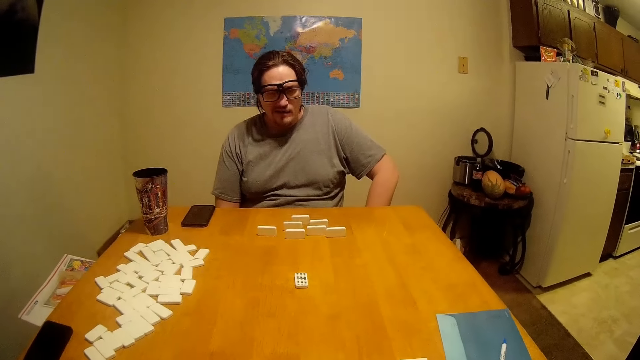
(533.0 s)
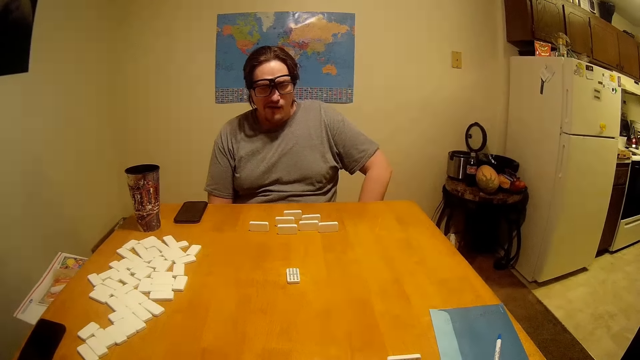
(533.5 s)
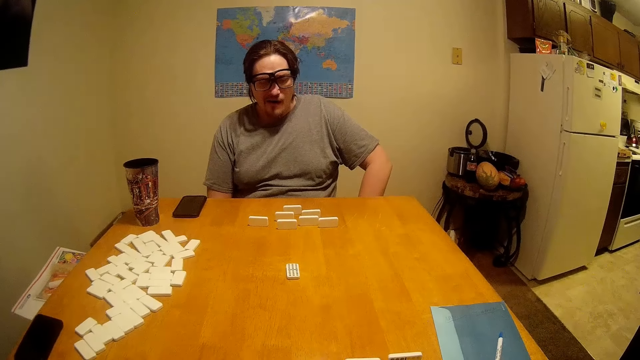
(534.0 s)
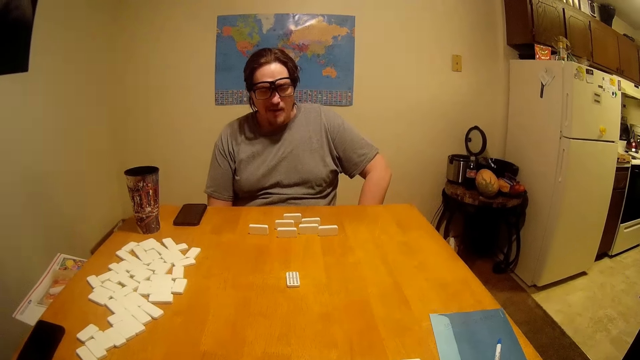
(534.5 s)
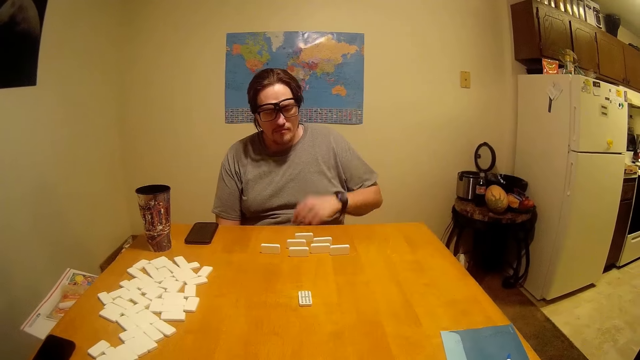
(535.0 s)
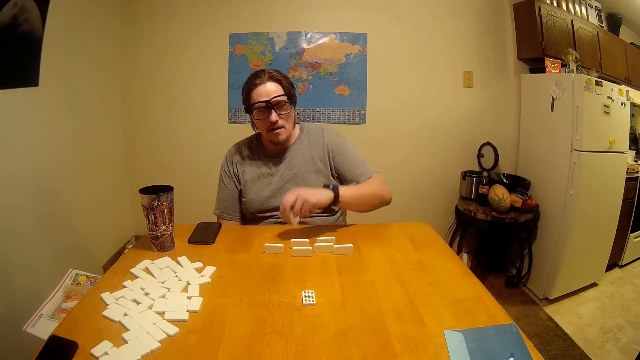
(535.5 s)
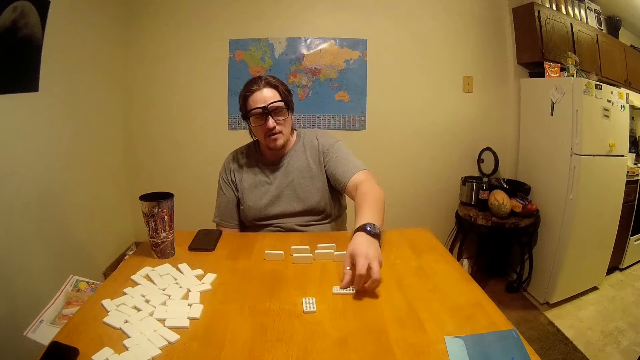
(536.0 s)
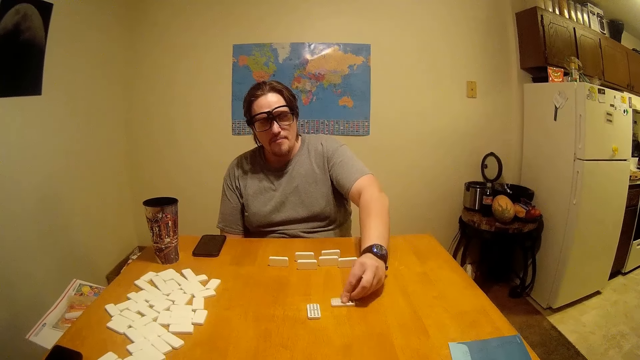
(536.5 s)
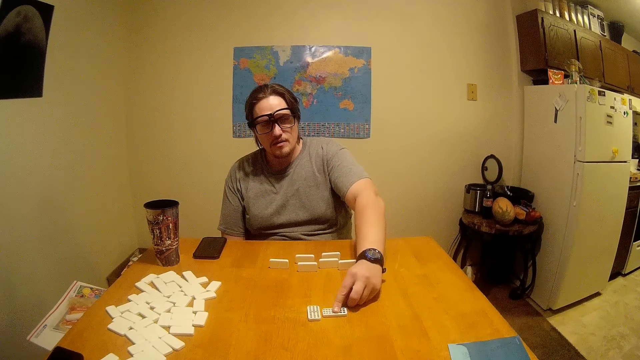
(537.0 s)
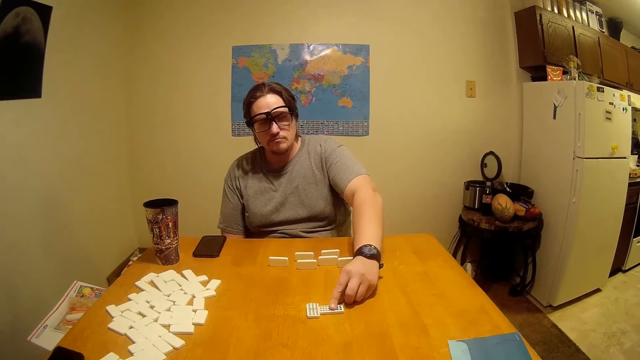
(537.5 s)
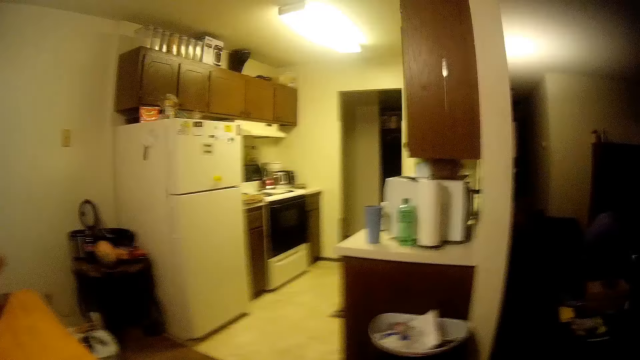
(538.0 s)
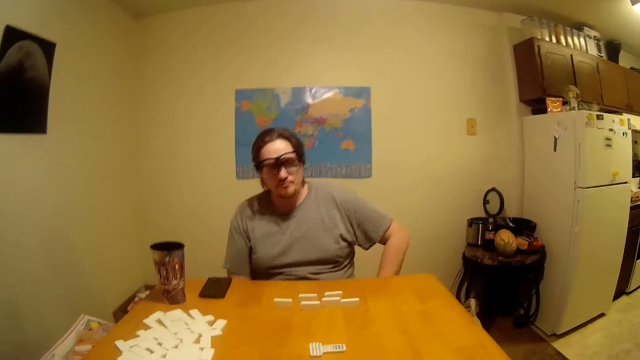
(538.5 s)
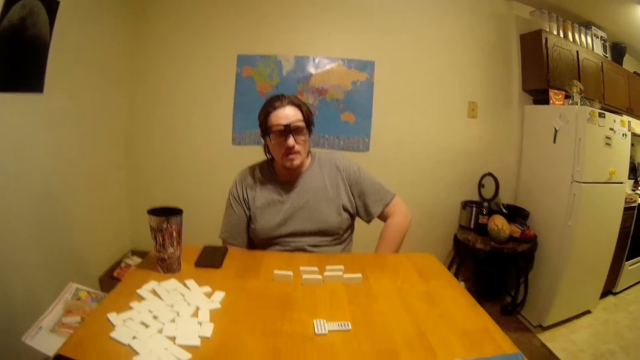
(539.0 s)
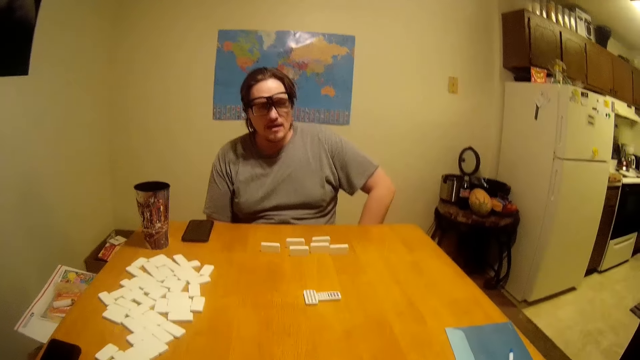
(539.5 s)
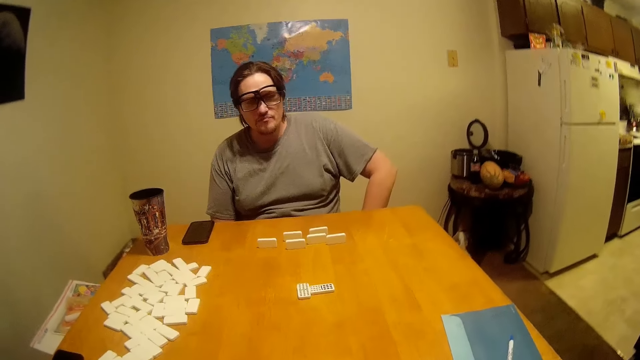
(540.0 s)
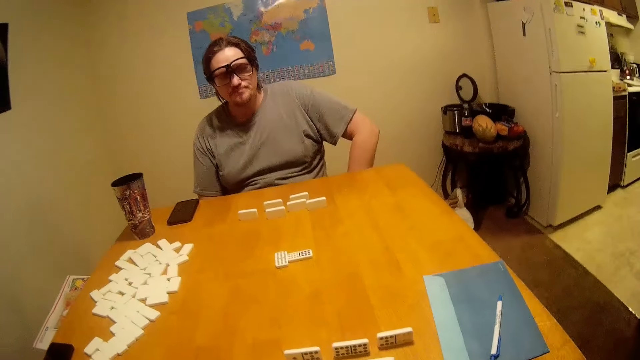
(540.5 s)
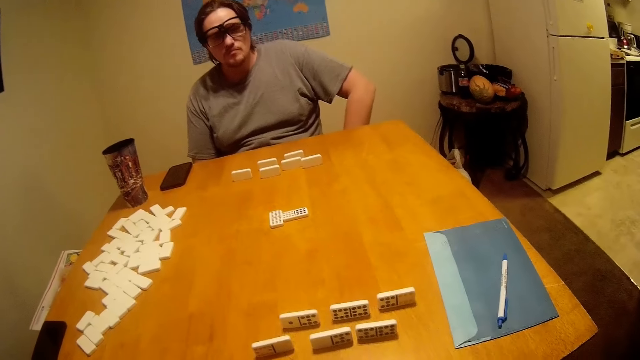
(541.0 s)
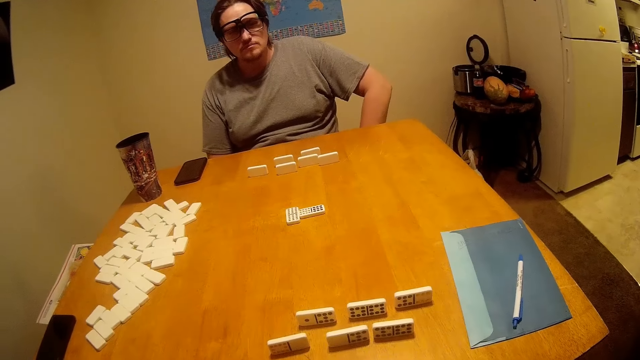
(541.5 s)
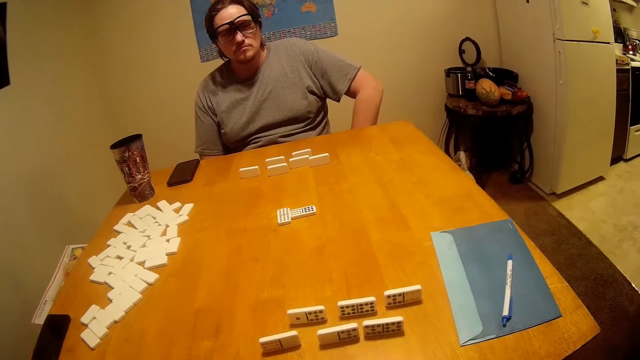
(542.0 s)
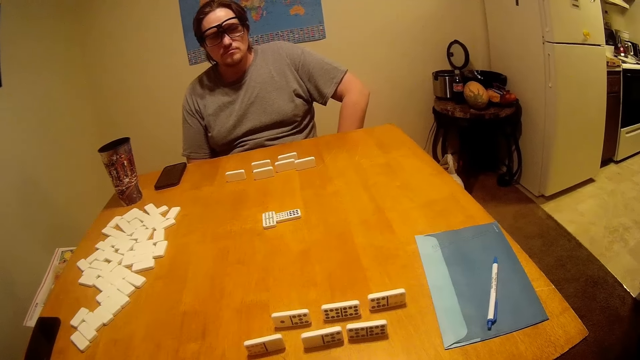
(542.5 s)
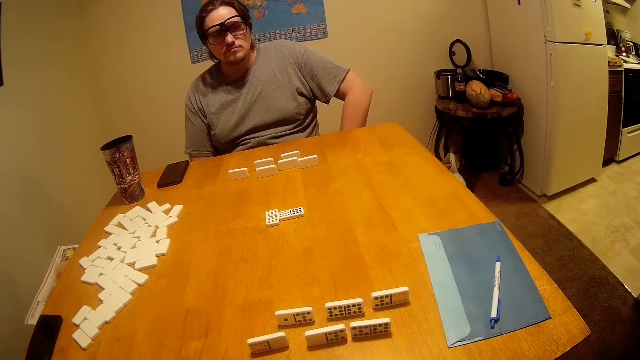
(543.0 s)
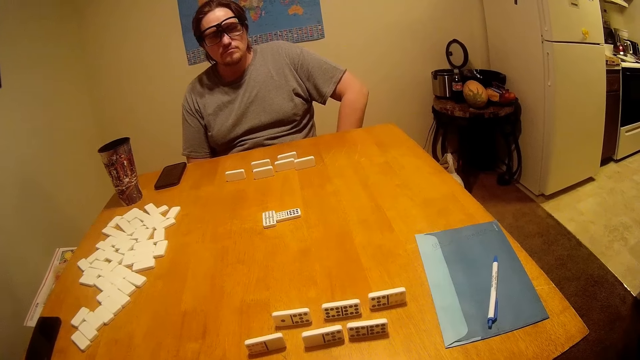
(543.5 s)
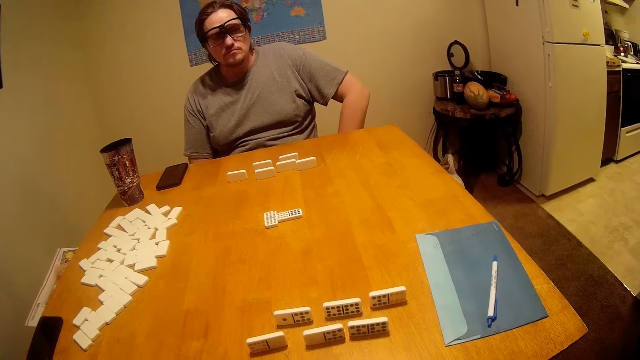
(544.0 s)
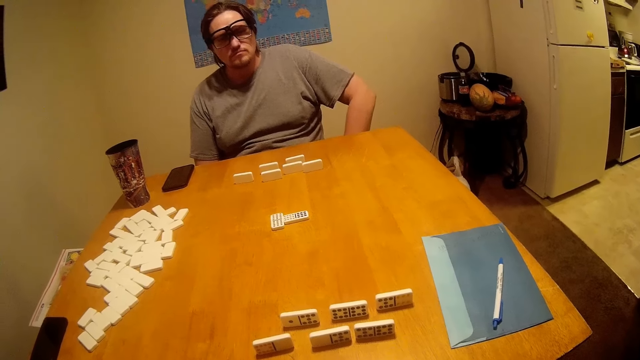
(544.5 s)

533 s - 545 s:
The man picks a piece of Chinese board game from the table. He moves the Ludo. He puts the piece of Chinese board game on the table. The camera wearer looks around.

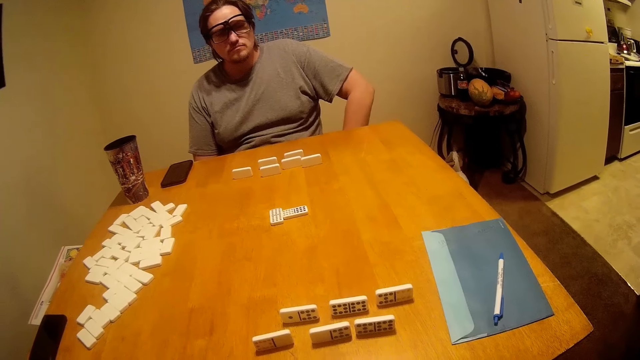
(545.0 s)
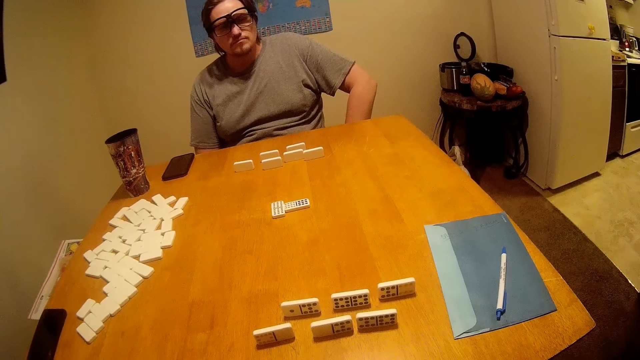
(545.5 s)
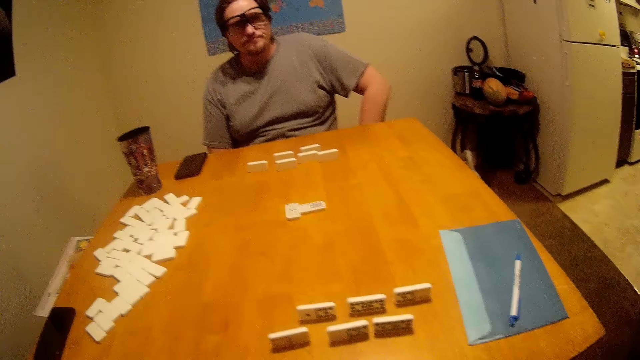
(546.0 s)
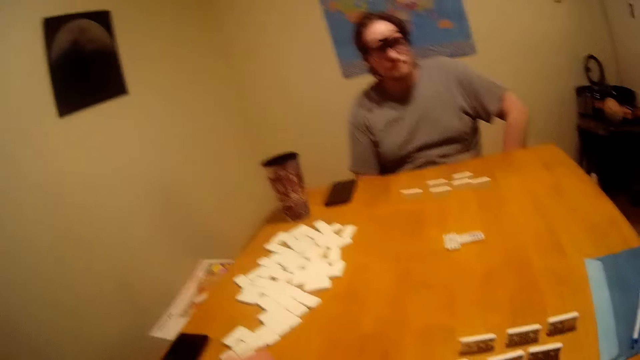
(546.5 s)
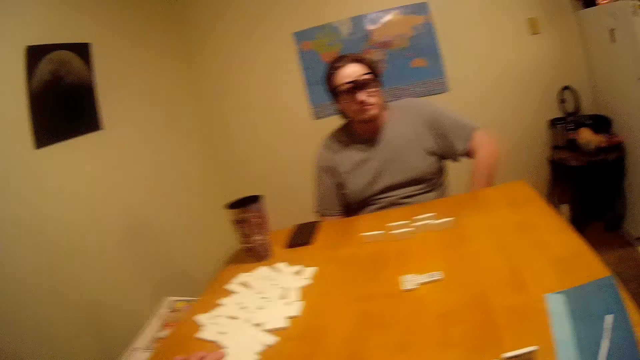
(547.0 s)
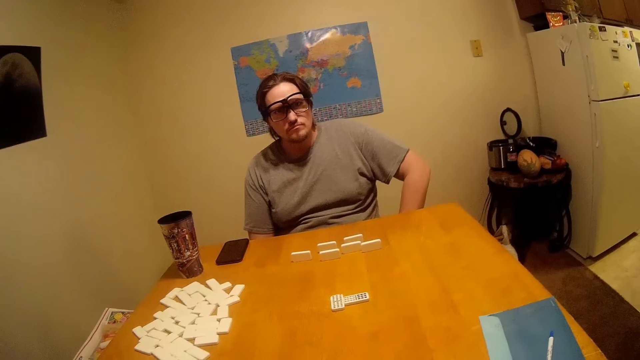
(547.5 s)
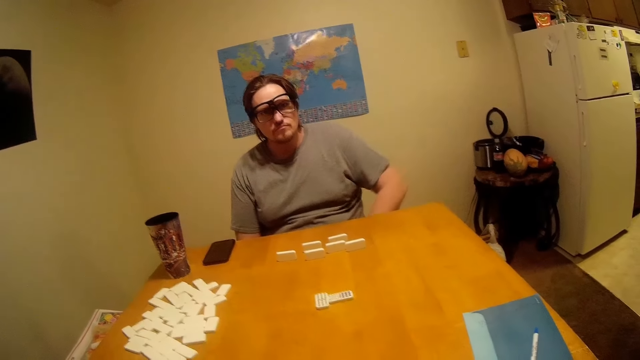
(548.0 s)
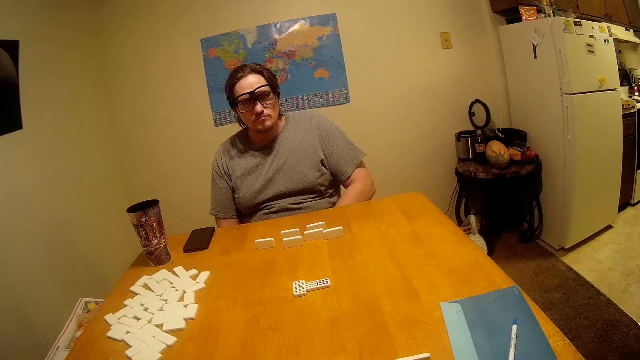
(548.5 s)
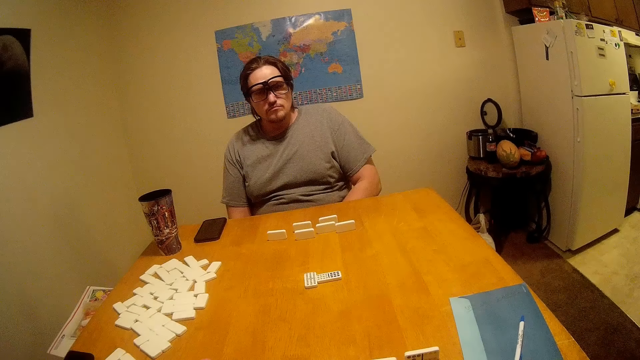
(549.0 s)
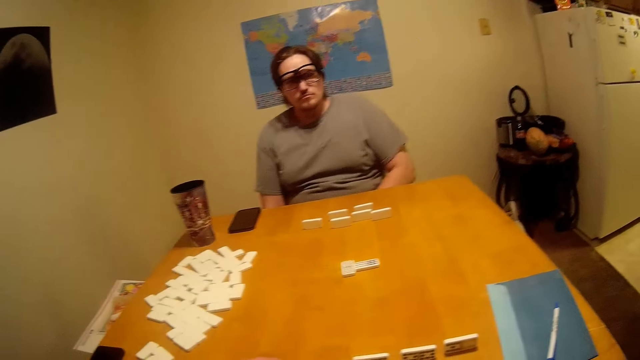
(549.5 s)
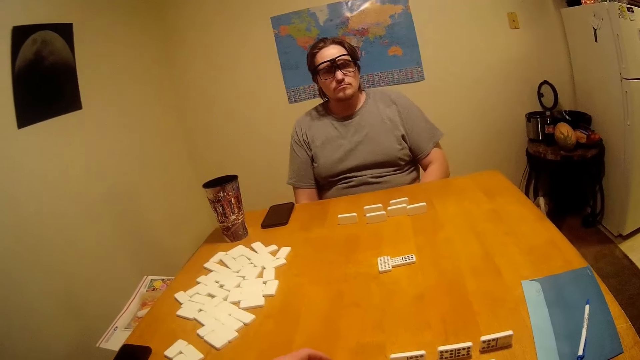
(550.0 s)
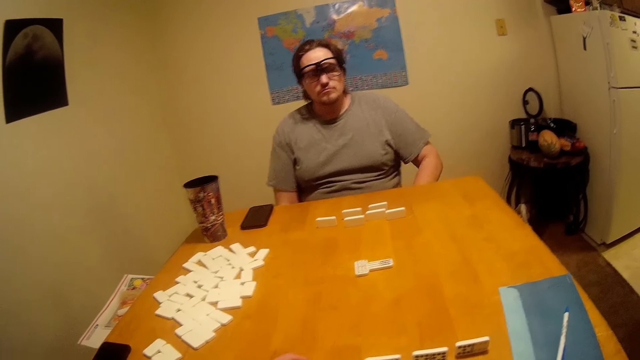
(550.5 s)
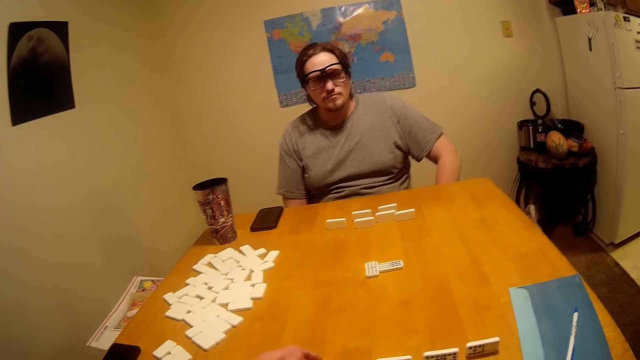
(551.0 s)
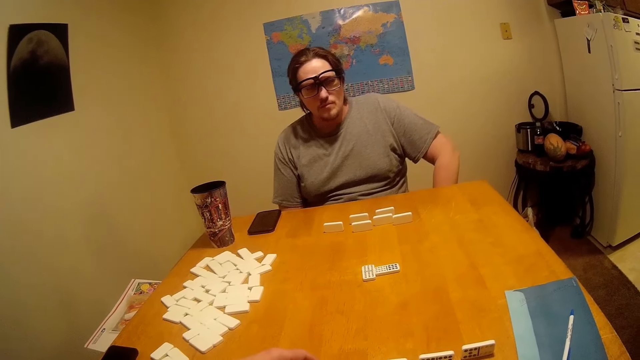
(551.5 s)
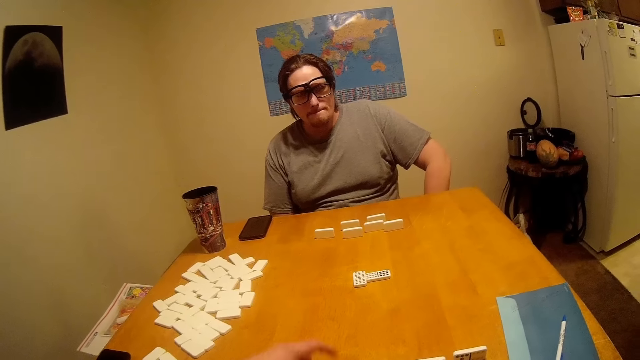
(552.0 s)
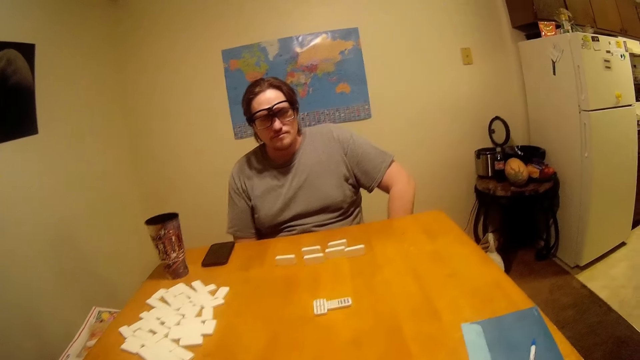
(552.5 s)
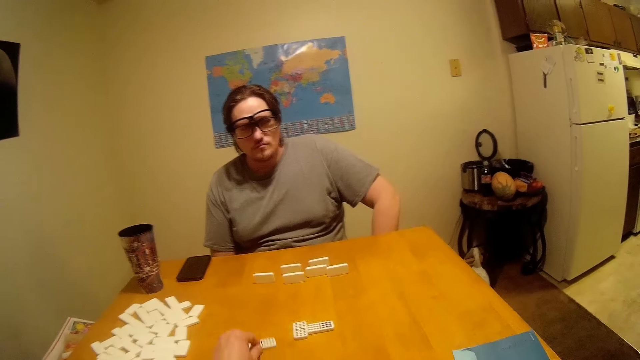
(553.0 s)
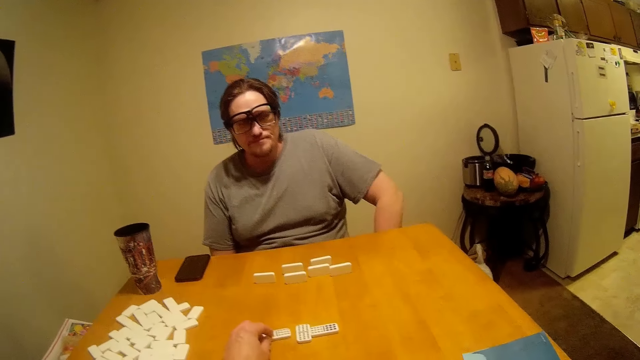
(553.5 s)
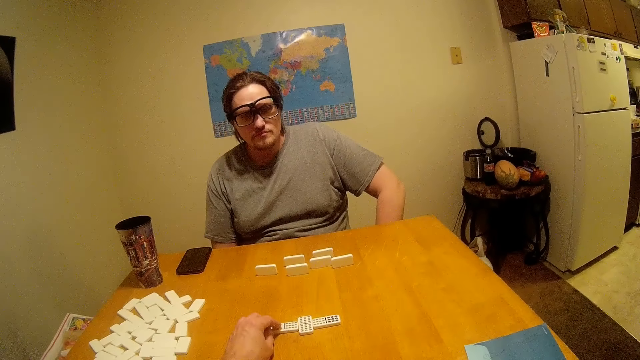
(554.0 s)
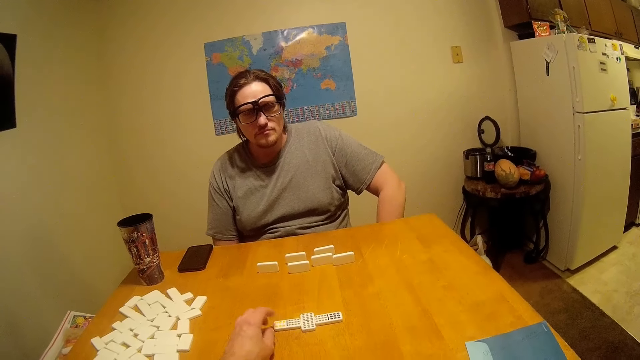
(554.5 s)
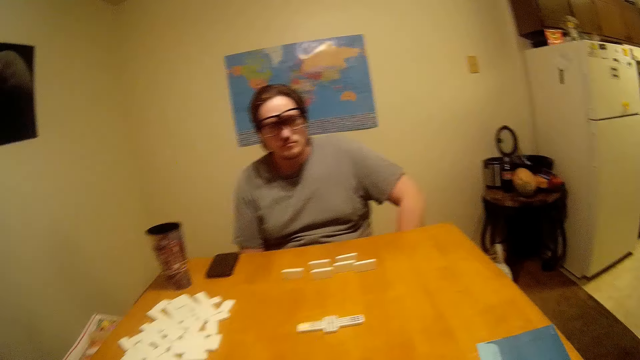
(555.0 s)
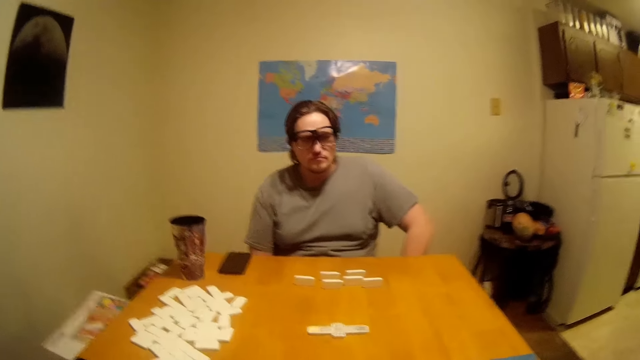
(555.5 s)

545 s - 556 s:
The man moves the hand. He stares at the pieces of Chinese board game on the table. The camera wearer arranges the Ludo. They put the pieces of Chinese board game on the table.
